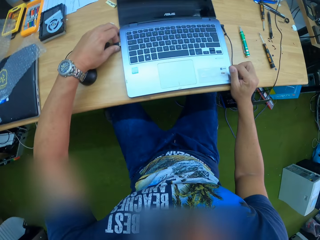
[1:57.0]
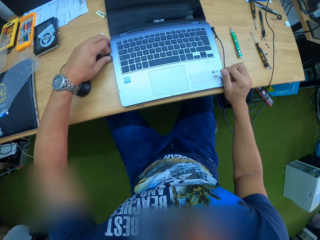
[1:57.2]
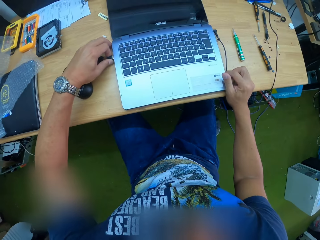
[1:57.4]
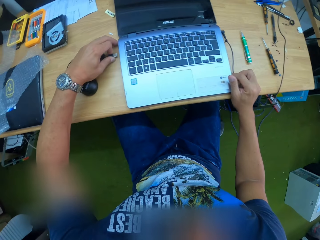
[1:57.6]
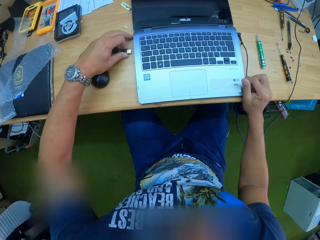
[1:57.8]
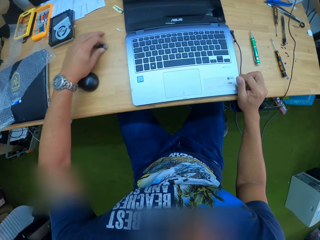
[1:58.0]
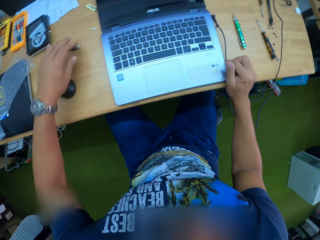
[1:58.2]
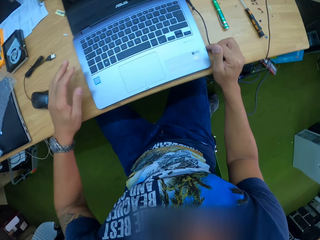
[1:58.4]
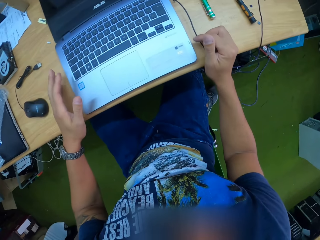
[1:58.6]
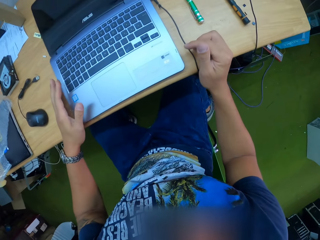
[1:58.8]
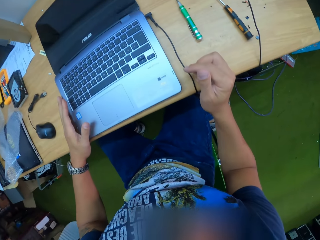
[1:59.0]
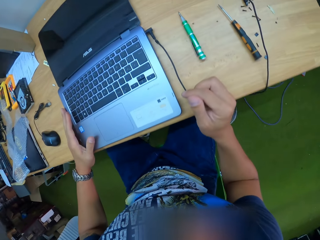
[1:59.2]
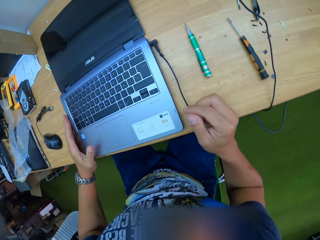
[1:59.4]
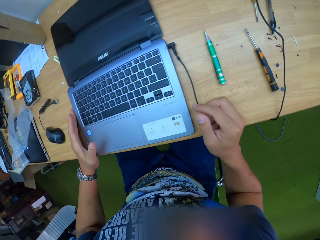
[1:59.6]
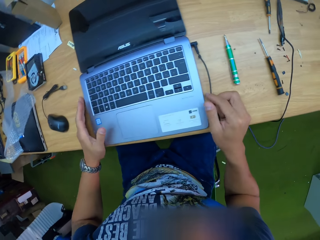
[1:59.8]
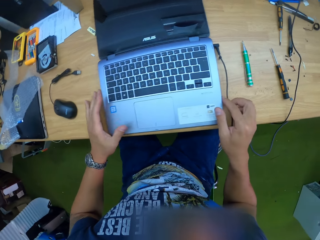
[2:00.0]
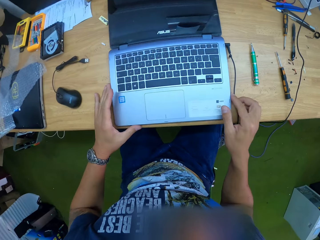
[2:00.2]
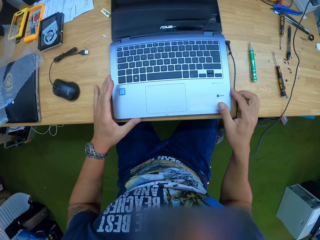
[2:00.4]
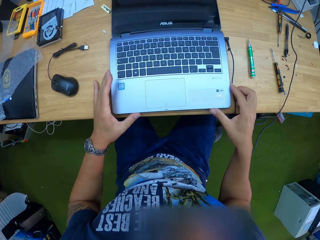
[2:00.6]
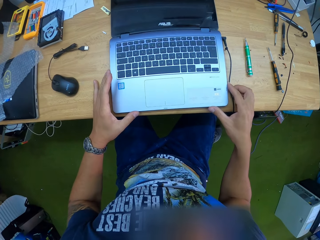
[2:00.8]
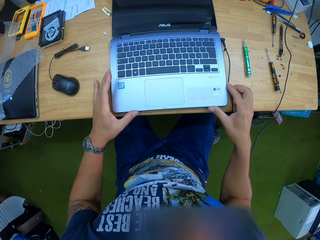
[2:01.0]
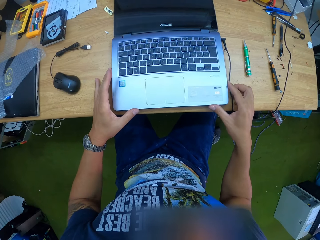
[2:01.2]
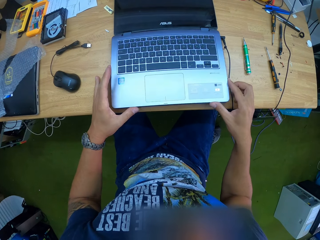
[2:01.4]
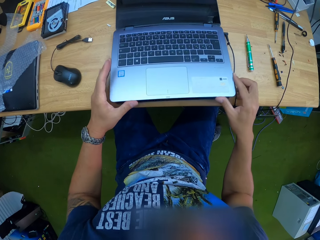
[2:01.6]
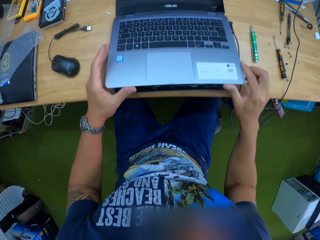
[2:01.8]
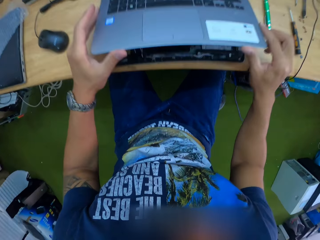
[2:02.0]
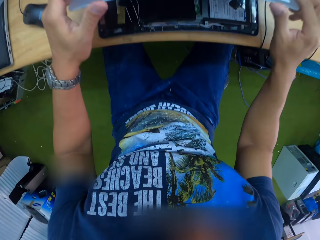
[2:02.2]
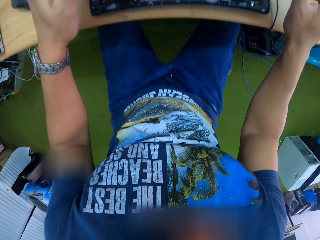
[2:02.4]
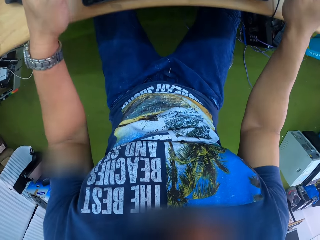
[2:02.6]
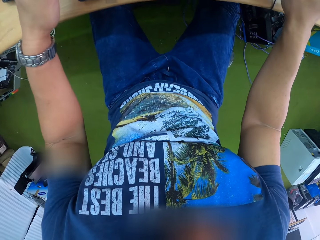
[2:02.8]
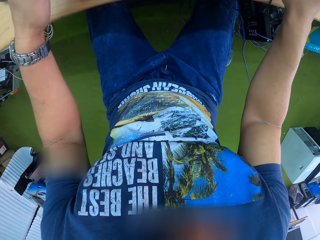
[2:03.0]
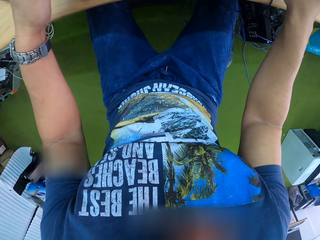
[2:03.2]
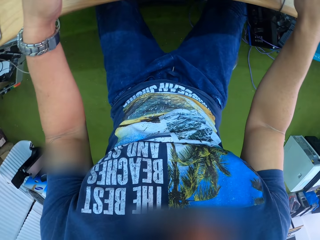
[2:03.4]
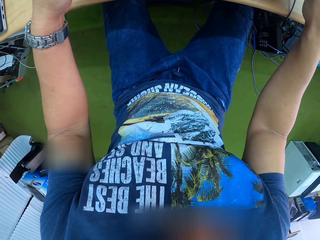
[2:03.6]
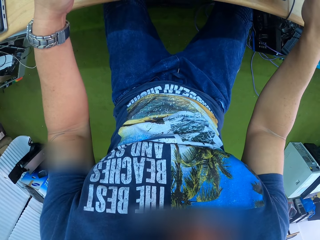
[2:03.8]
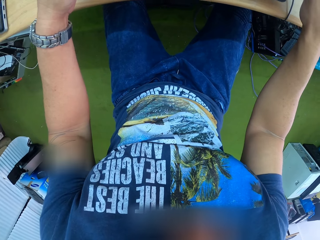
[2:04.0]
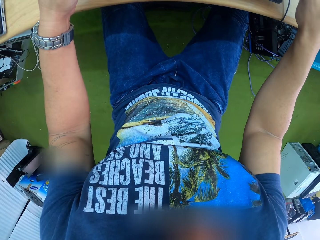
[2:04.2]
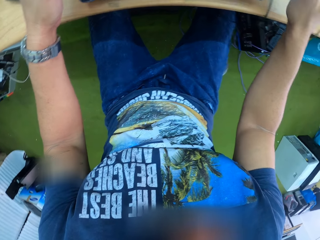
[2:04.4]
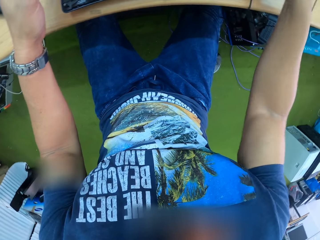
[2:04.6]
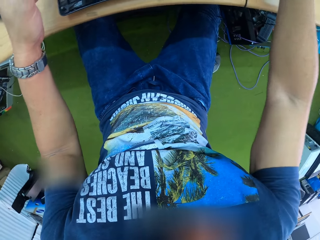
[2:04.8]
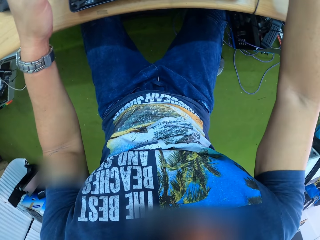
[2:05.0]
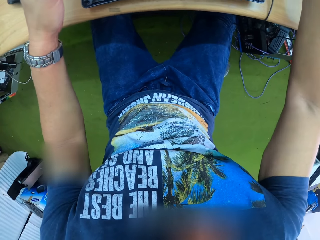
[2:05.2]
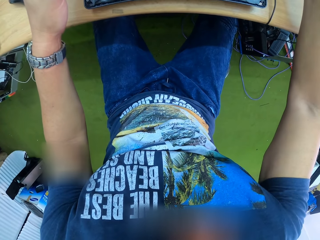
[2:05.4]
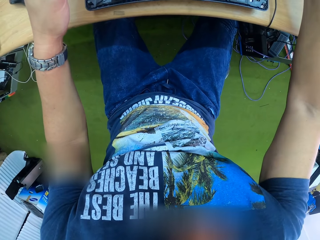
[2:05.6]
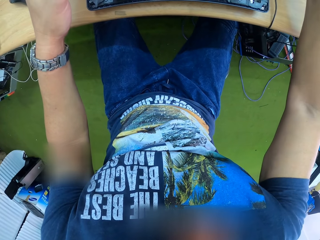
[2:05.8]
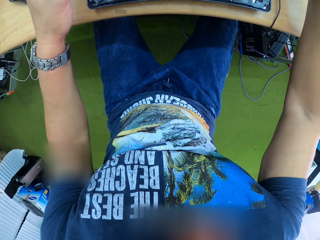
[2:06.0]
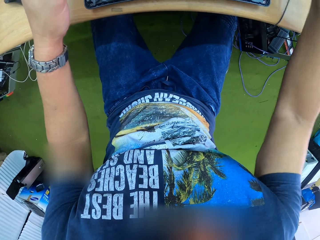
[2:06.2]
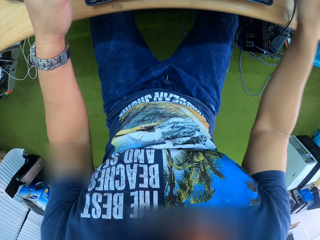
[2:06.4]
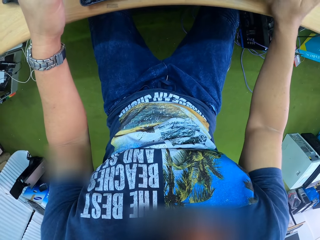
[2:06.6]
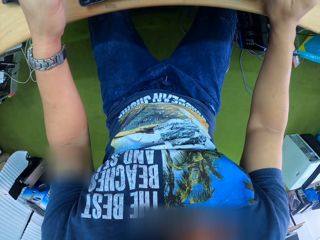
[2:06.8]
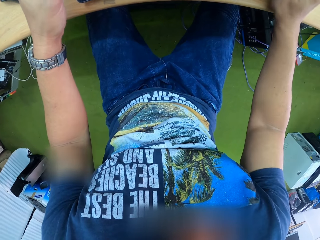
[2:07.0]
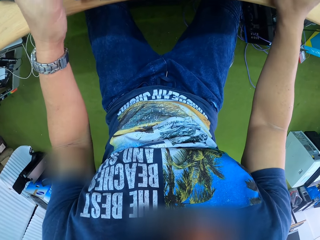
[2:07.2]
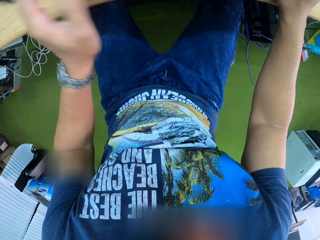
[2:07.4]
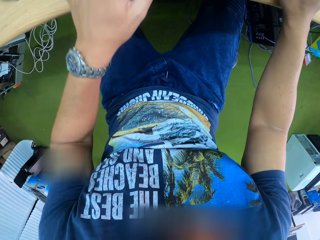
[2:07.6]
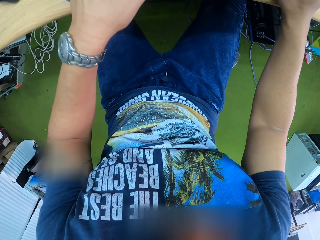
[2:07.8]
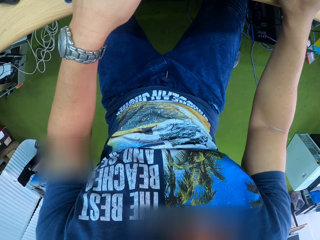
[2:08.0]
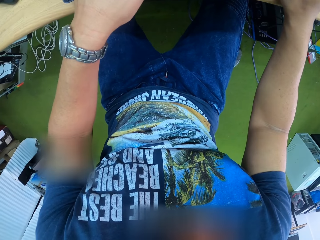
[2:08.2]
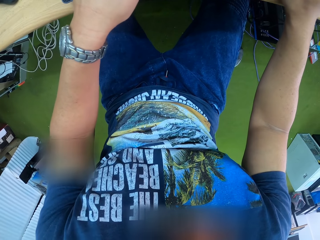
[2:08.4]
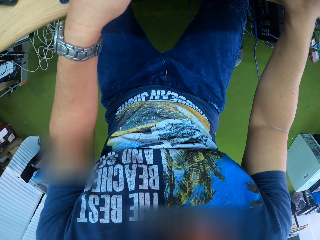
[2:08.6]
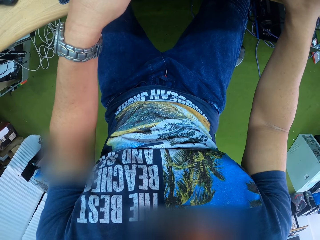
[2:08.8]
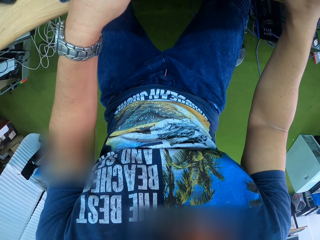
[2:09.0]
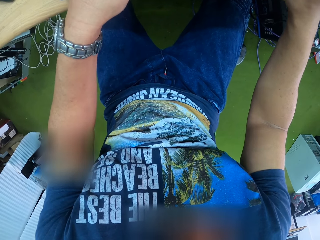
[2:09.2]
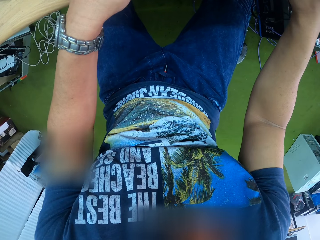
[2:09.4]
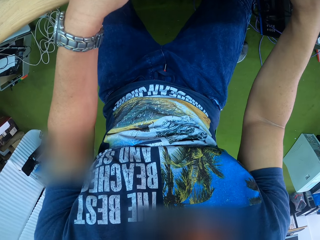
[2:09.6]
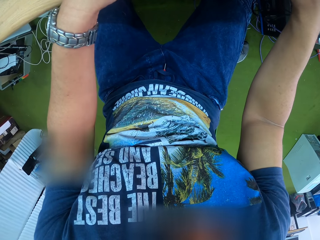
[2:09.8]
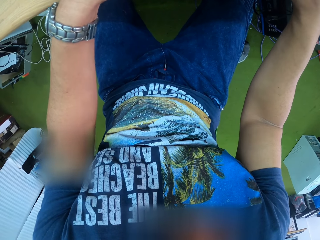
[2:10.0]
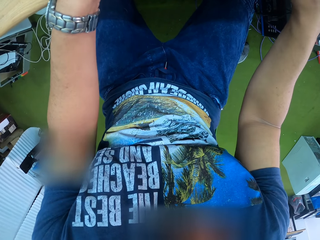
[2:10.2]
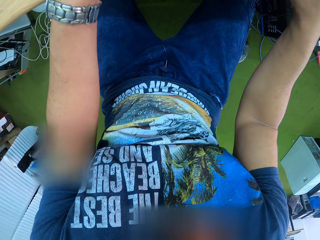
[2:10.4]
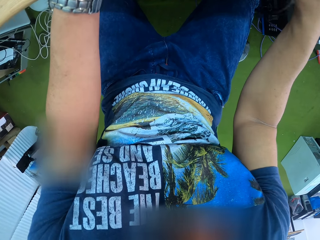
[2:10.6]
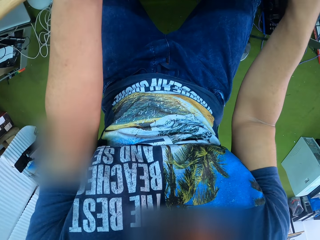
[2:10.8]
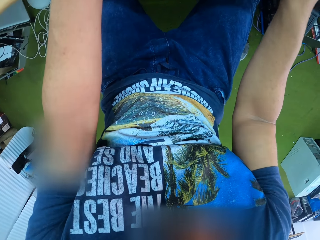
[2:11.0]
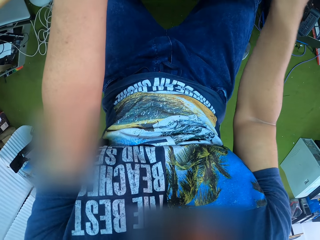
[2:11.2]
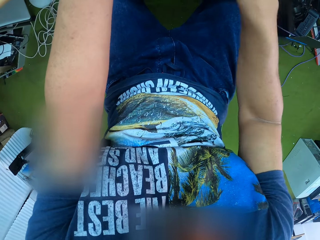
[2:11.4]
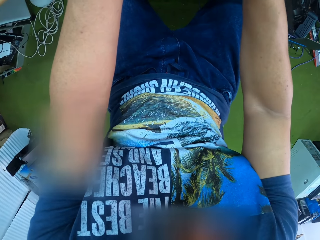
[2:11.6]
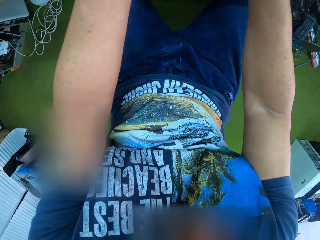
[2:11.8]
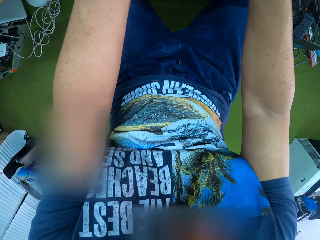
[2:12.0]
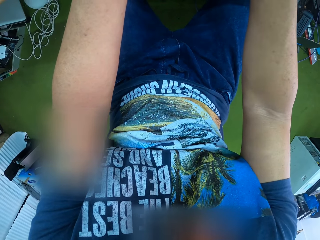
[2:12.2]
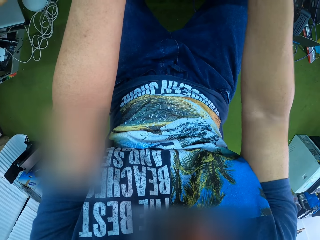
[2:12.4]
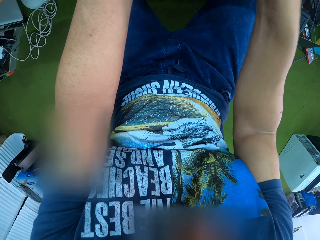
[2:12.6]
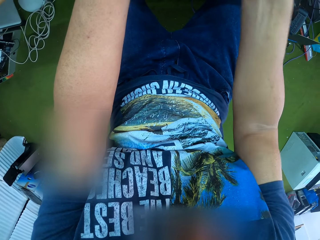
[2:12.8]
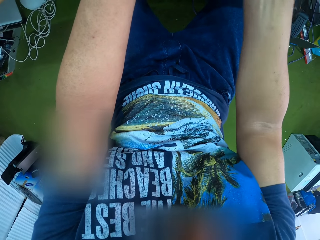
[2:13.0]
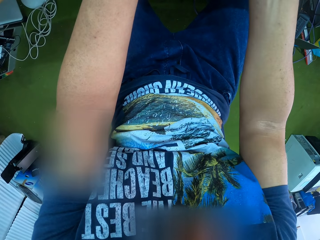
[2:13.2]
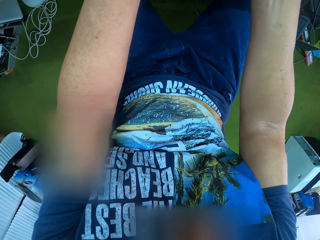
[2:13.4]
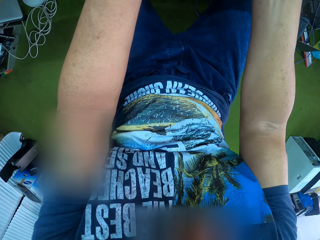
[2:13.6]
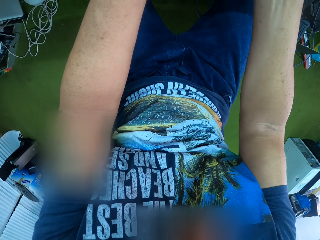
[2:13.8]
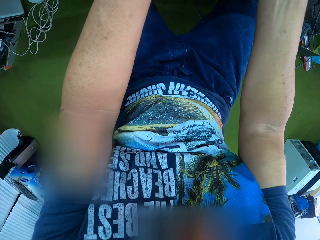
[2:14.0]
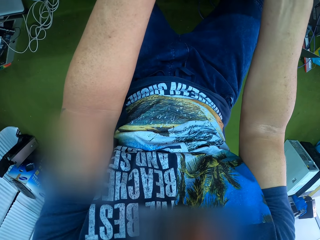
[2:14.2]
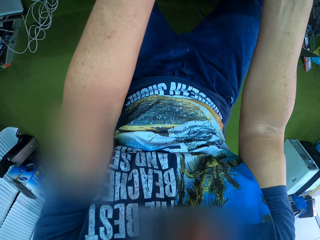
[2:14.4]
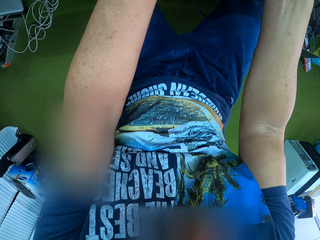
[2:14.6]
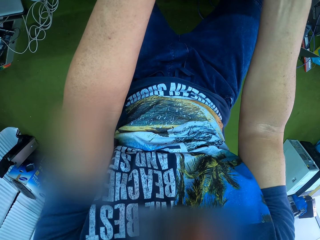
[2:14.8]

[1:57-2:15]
The camera wearer turns around the table. He unplugs the mouse cable from the laptop with his left hand. He opens the laptop's back casing with both hands. He grabs the laptop with both hands. He lifts up the laptop. He looks at the laptop. He does something to the laptop.

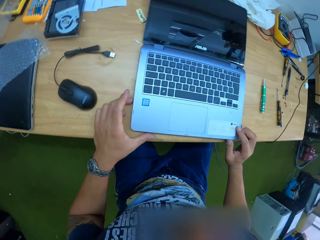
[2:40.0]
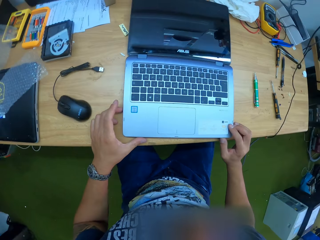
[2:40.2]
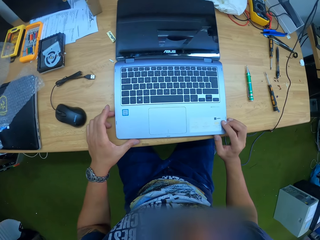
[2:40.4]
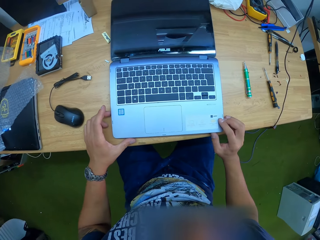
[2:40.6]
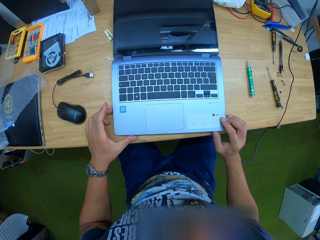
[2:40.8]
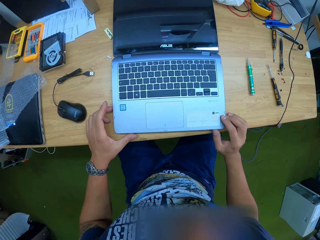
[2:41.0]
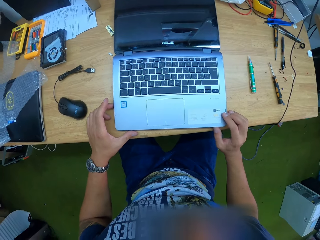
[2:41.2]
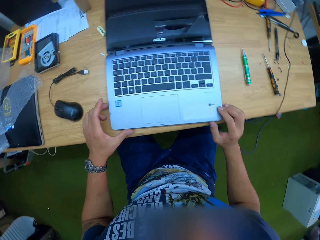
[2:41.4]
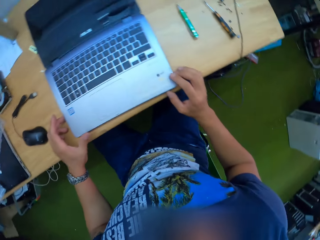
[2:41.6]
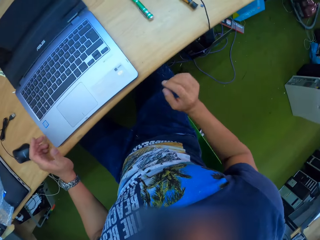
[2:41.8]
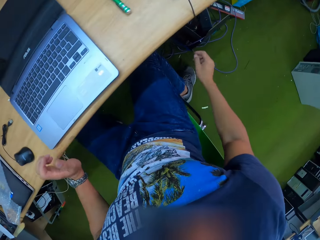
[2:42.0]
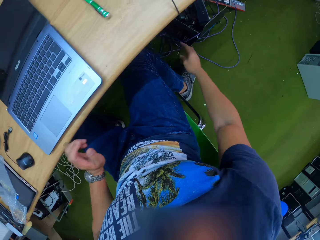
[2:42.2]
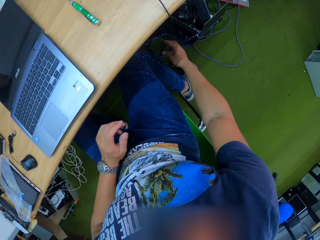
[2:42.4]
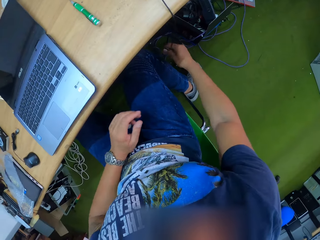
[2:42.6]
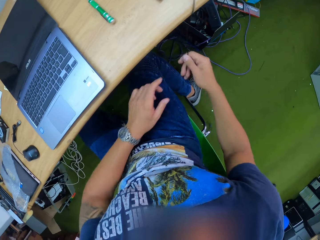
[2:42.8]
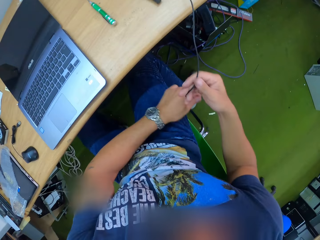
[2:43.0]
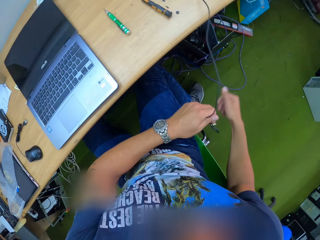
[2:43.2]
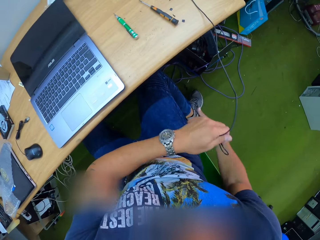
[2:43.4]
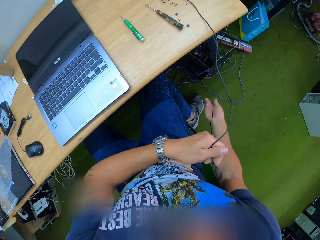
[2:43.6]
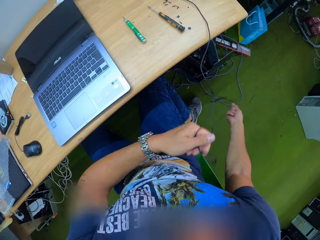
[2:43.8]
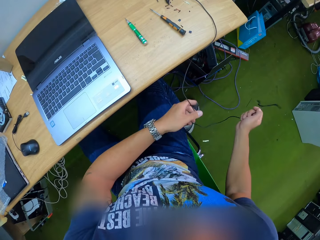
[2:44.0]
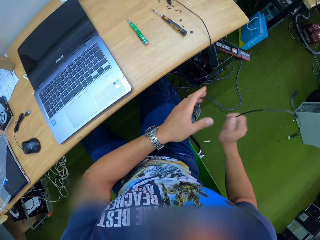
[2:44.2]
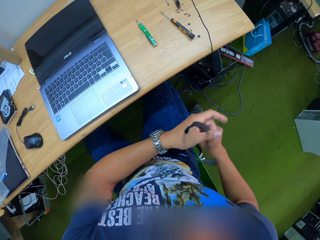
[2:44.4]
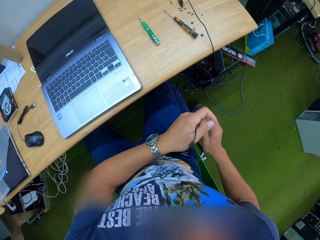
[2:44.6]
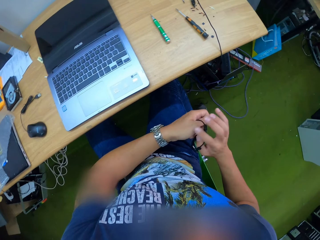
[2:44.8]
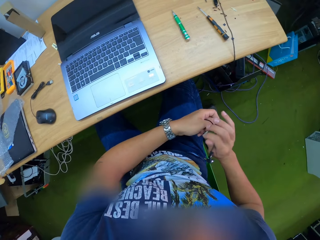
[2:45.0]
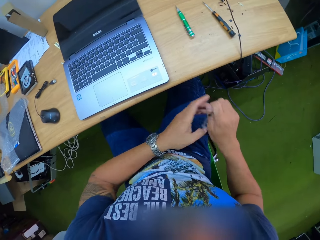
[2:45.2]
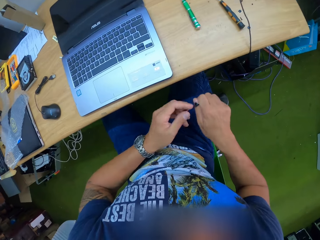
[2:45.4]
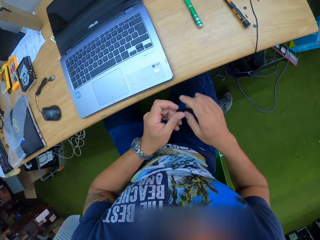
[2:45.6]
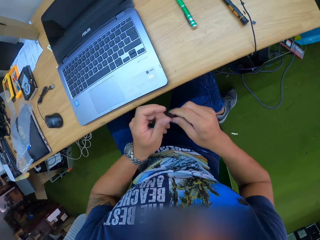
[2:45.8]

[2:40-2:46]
The camera wearer touches on the laptop. They pick up a charger connector from the floor with both hands.
